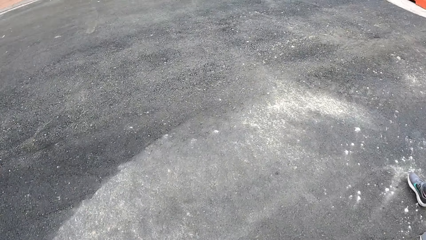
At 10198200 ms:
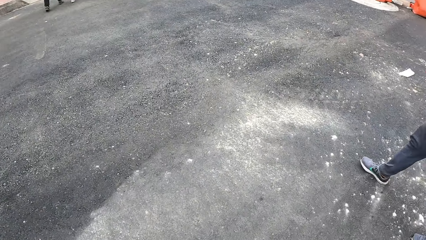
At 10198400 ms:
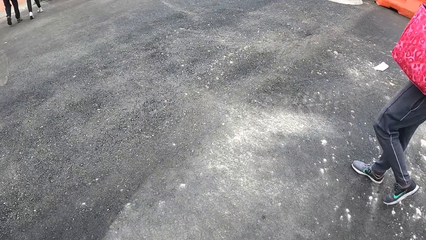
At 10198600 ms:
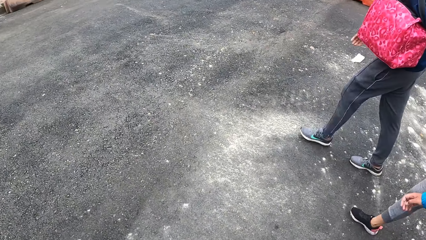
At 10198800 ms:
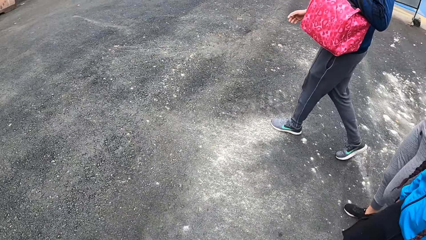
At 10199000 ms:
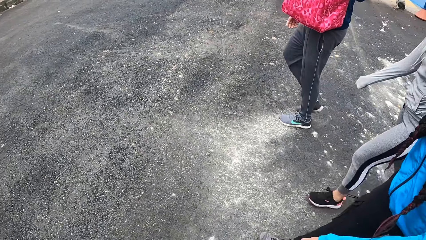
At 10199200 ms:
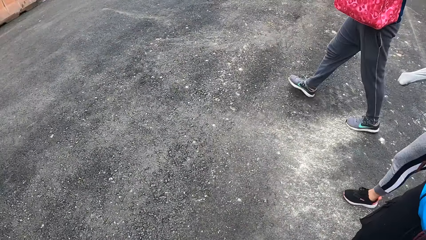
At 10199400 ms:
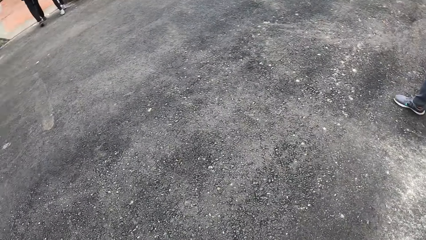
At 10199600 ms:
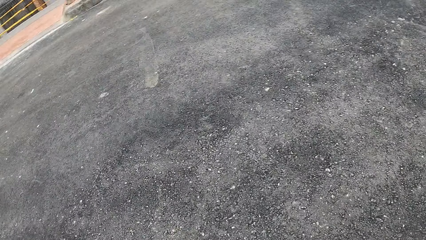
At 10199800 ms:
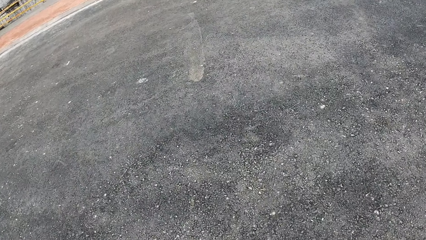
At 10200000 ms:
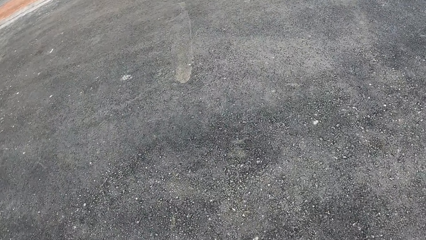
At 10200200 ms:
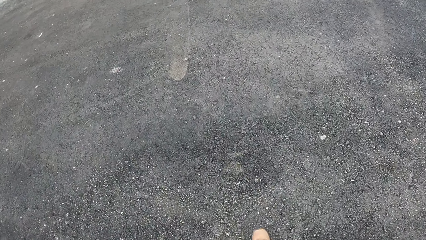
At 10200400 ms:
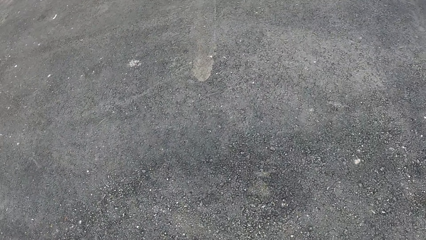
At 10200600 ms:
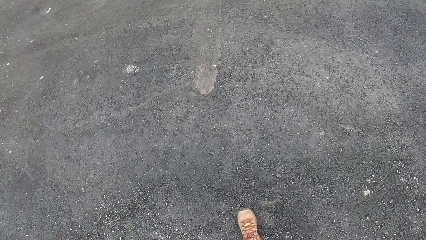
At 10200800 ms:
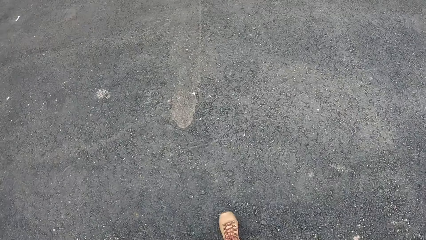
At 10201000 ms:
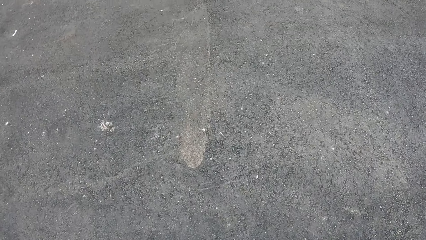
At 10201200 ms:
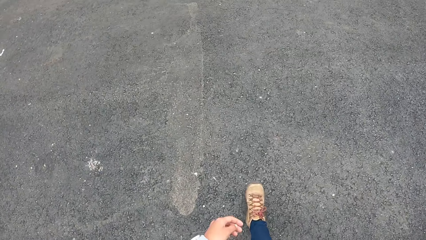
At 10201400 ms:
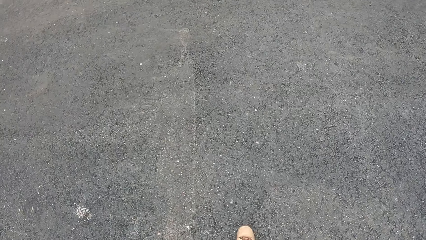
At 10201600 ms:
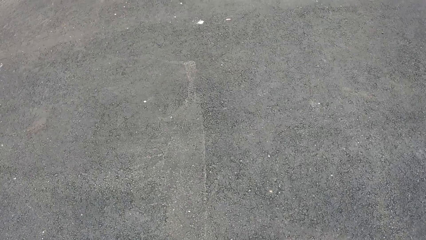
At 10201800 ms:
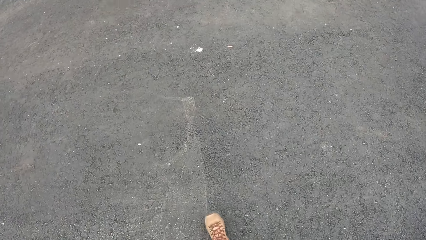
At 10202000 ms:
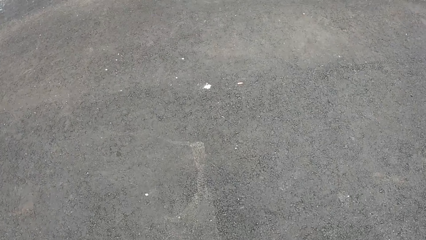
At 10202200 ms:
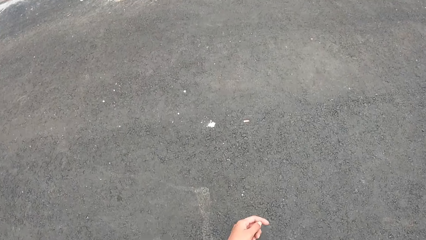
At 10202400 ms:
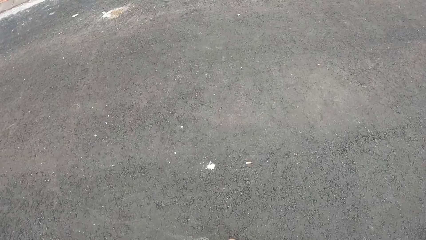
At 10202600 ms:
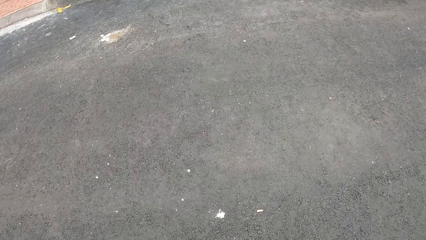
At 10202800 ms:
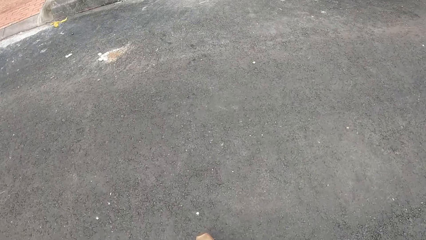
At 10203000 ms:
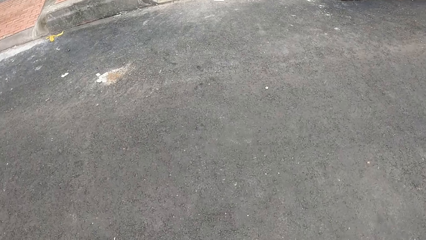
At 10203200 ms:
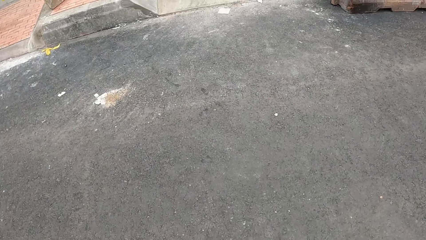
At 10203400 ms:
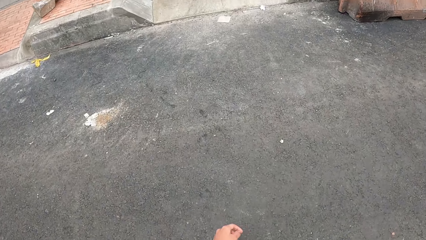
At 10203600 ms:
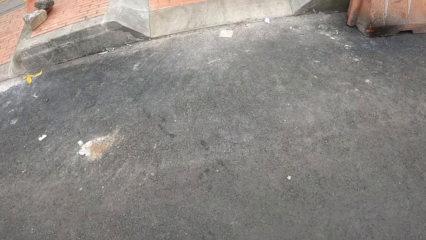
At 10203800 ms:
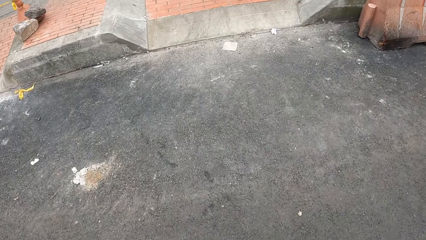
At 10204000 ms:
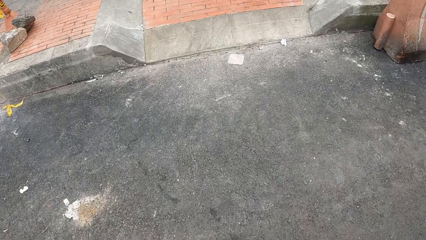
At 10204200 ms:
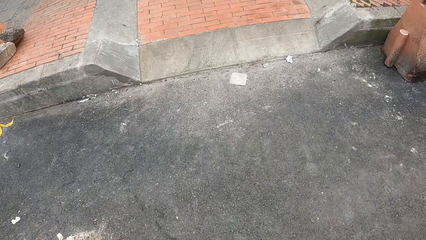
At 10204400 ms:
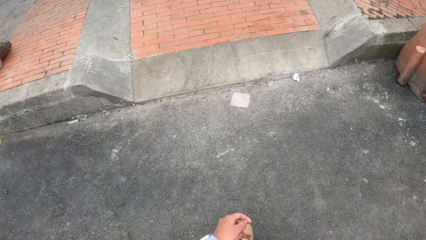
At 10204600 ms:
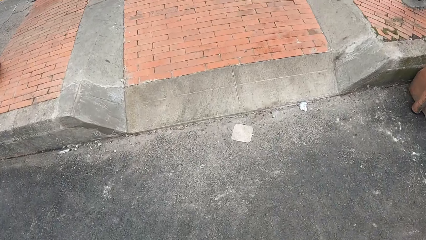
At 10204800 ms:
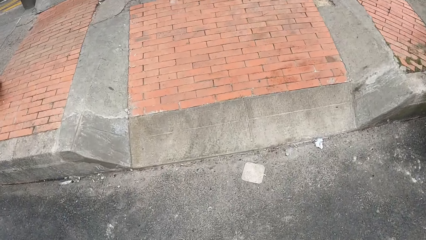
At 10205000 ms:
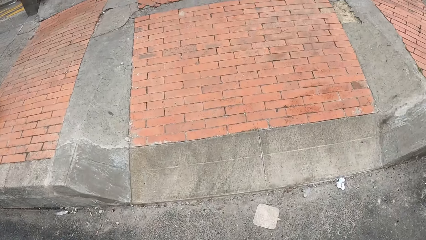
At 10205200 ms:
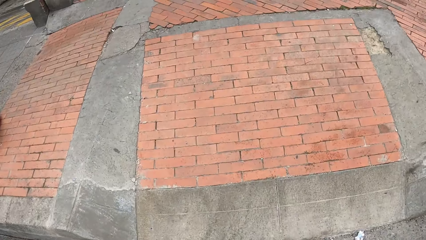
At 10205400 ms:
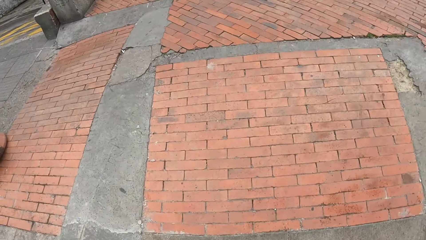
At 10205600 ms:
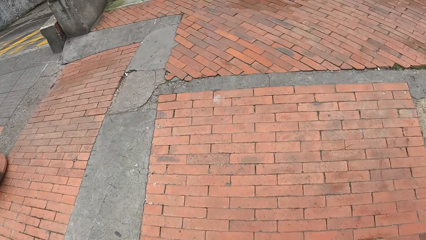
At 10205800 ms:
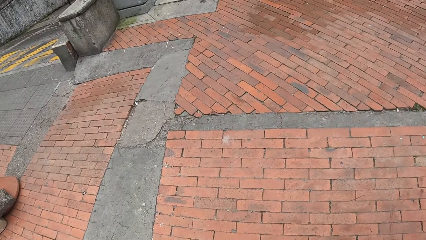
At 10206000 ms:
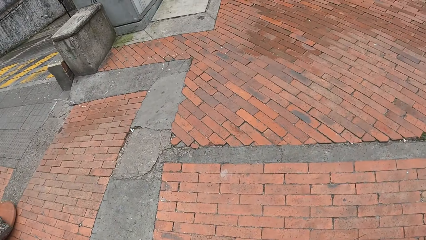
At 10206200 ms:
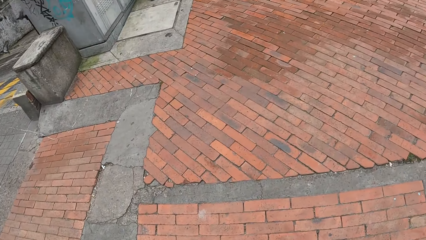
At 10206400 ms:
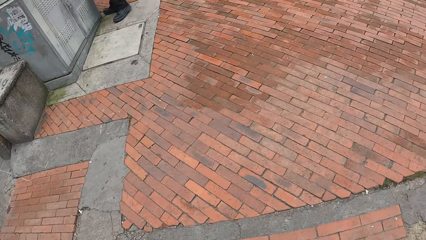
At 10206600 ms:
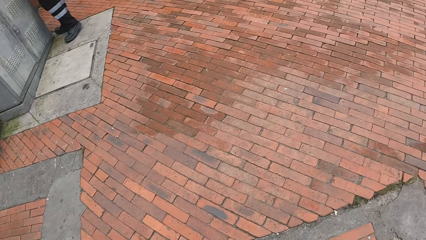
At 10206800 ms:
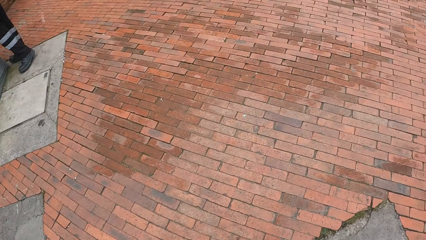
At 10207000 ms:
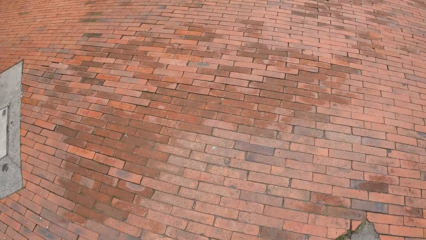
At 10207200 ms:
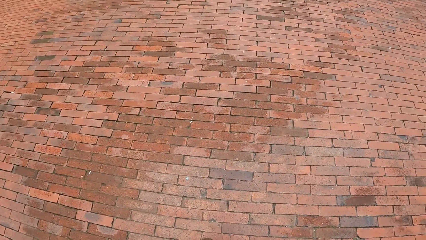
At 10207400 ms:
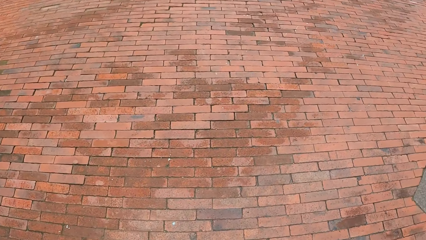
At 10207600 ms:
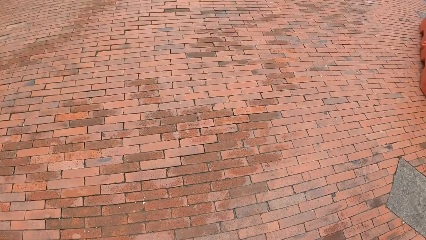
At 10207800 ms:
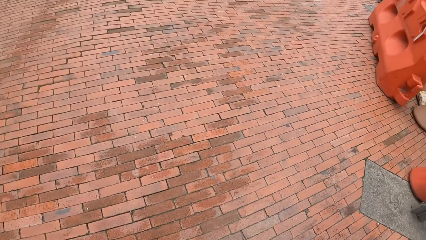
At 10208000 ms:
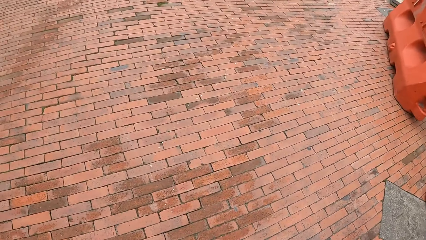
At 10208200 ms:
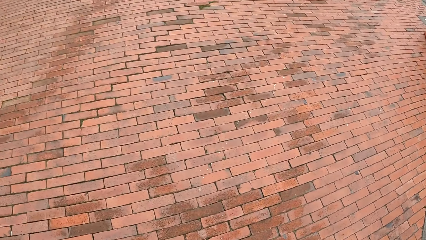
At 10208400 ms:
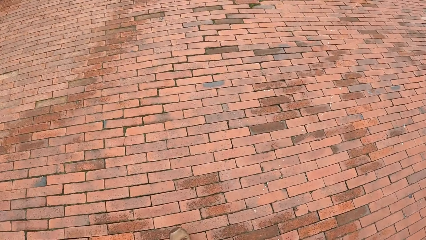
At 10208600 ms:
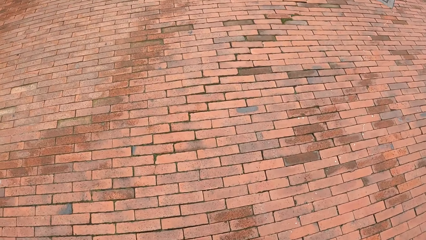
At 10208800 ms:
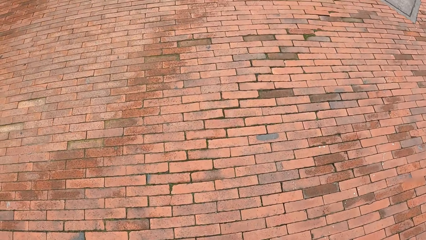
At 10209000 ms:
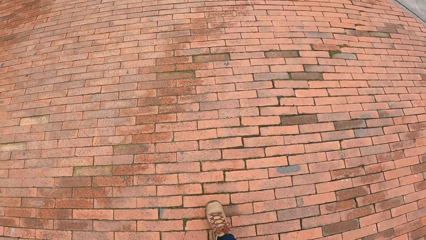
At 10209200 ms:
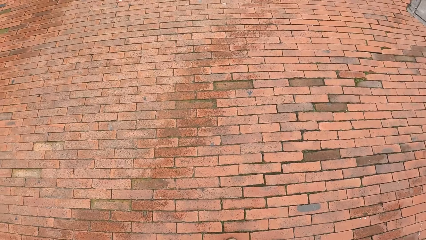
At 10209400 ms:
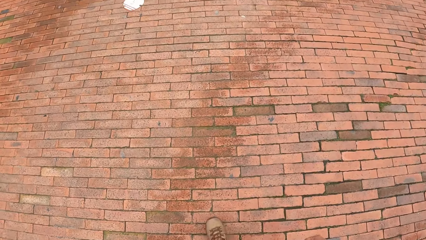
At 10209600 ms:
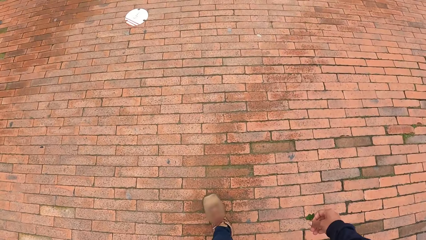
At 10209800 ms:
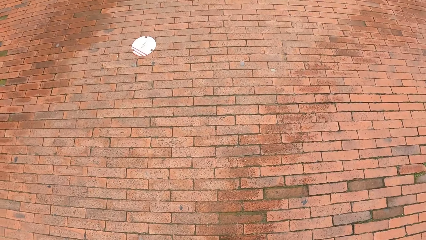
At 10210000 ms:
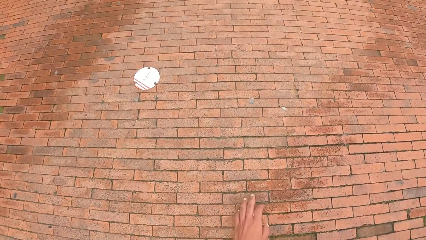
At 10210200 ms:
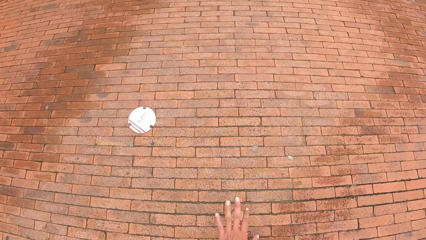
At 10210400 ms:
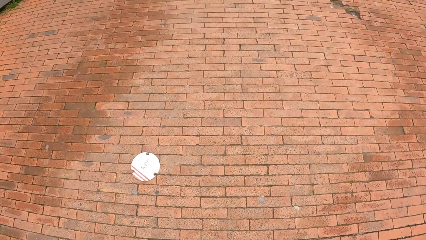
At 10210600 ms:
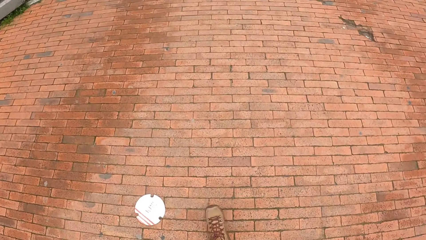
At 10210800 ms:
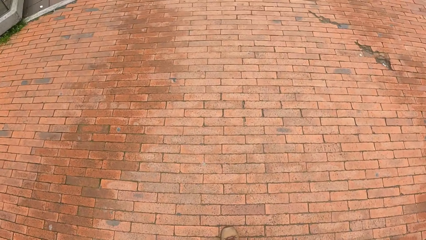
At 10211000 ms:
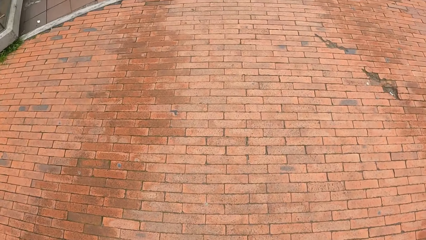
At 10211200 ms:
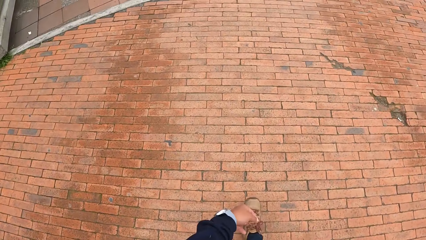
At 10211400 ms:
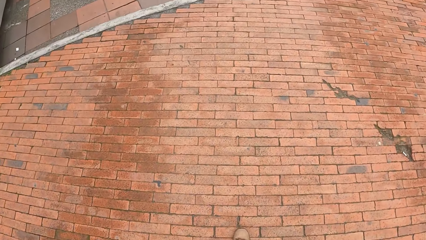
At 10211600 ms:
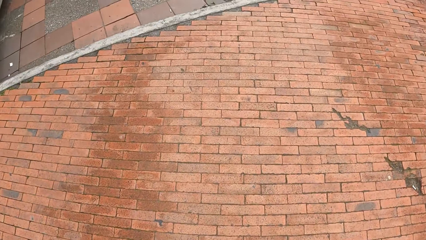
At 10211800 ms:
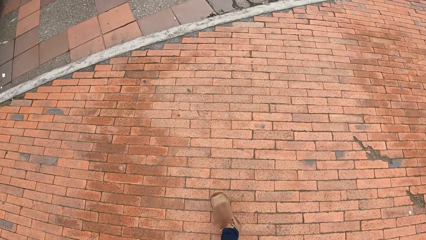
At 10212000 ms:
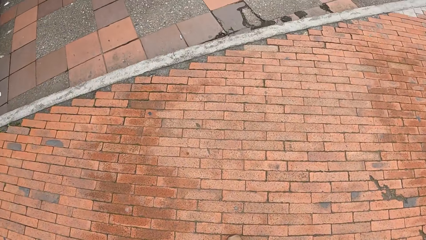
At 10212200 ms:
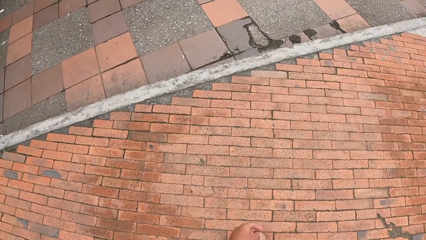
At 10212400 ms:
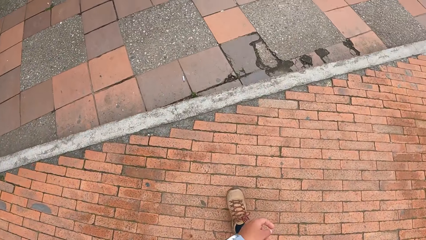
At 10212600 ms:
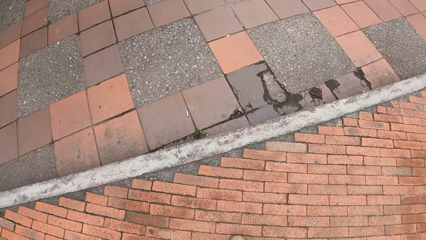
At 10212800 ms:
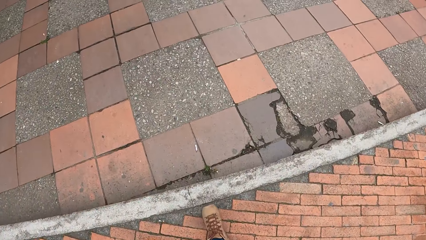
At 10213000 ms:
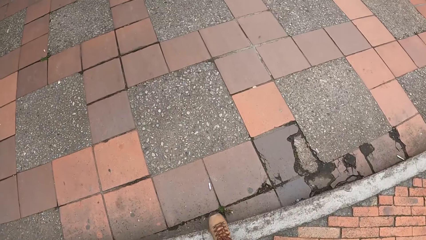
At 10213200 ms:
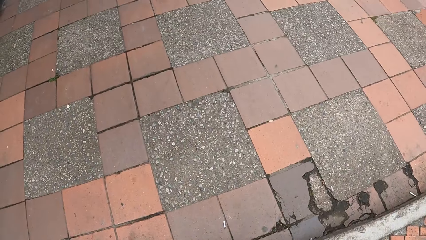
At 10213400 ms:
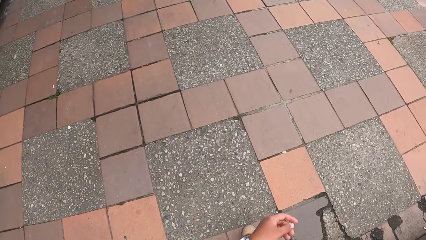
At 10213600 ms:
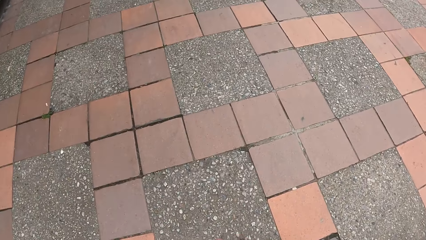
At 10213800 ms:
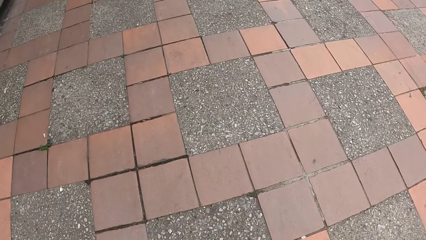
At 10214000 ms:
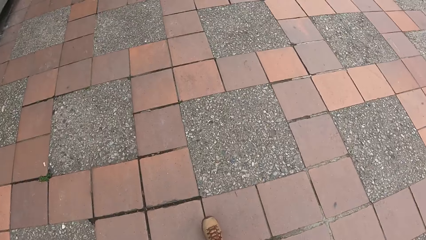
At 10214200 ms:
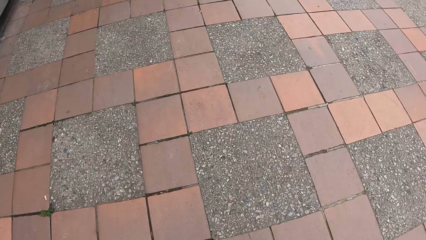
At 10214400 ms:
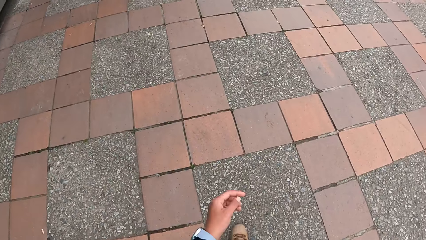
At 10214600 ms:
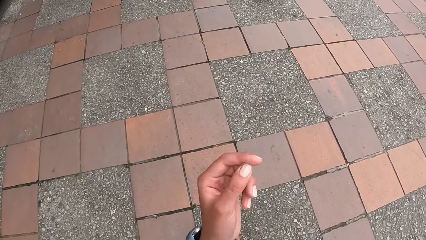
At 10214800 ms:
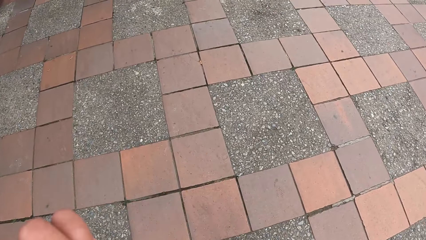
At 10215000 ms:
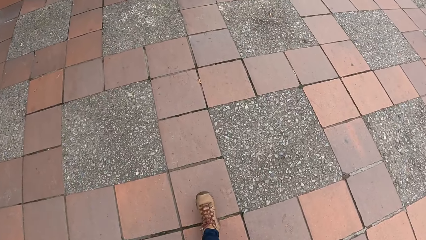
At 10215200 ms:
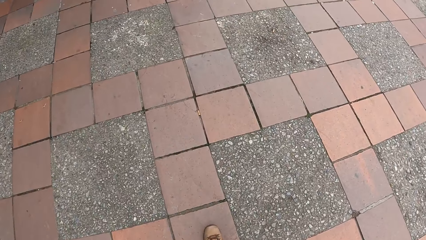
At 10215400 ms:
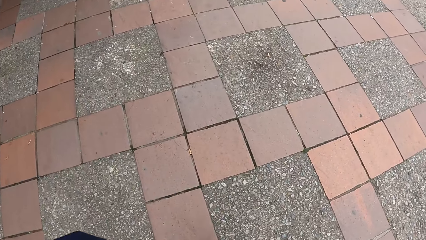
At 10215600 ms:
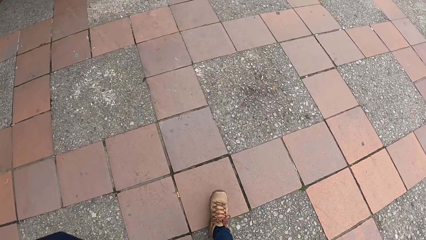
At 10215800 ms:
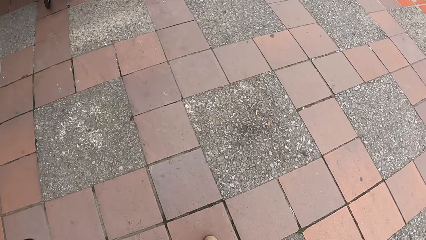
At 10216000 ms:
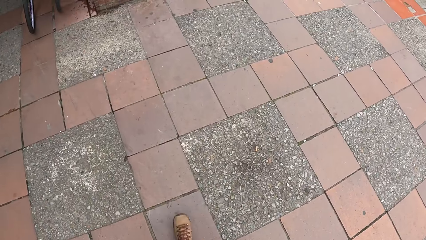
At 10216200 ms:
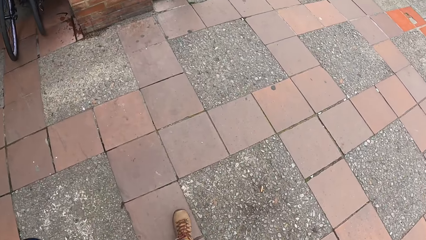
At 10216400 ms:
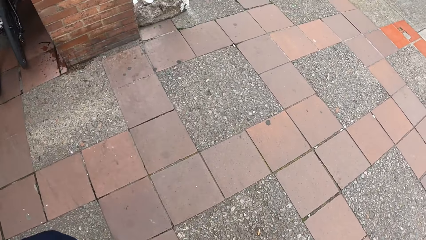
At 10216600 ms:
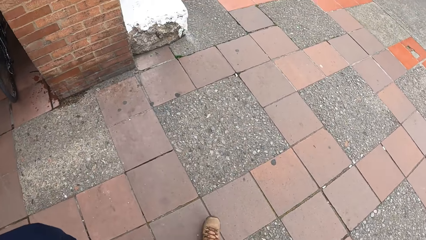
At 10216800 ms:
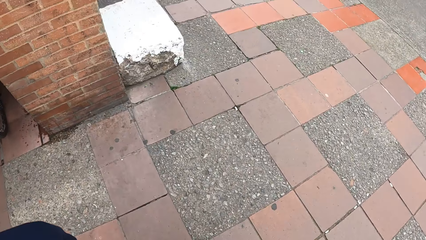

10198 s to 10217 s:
A man crosses the road. A lady crosses the road. Another lady crosses the road. The camera wearer walks on a sidewalk. She adjusts the glasses on her face with her left hand.
